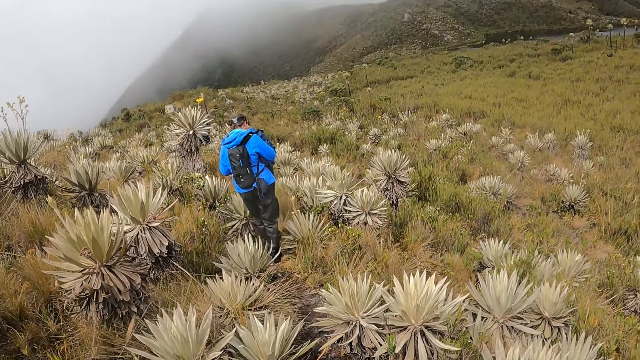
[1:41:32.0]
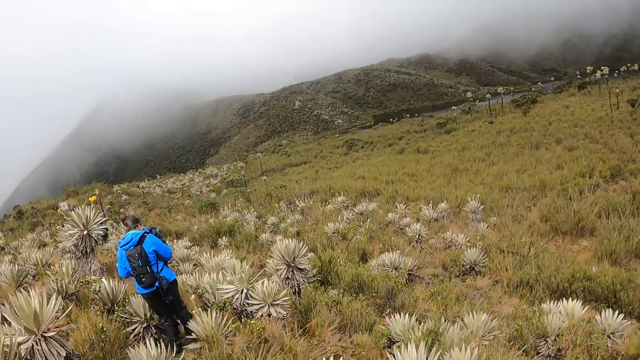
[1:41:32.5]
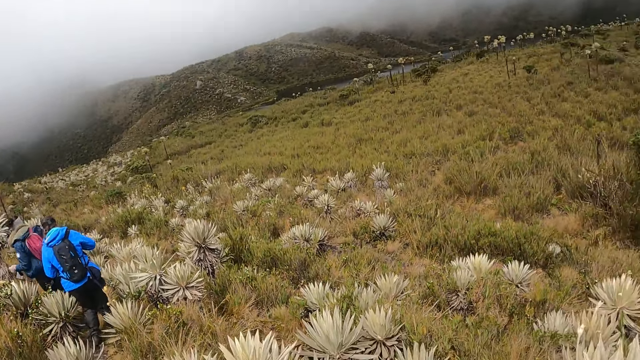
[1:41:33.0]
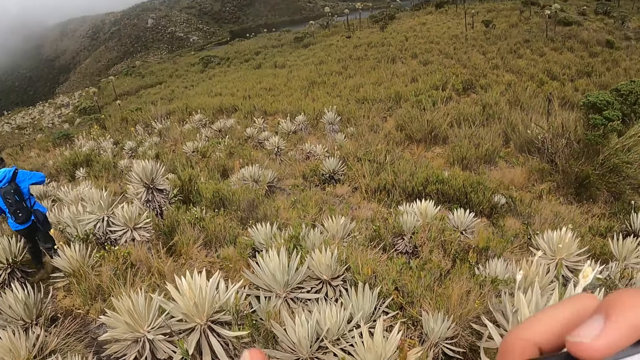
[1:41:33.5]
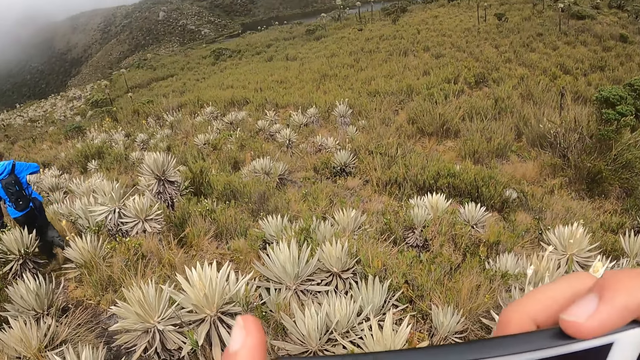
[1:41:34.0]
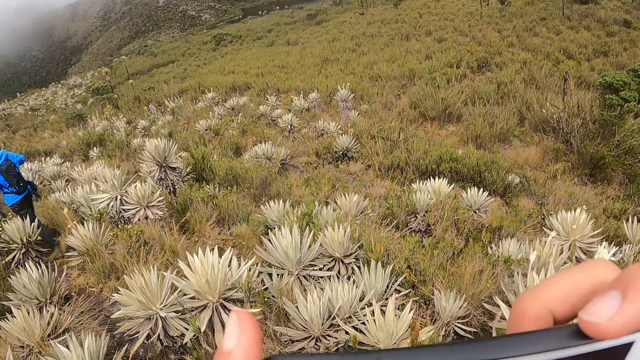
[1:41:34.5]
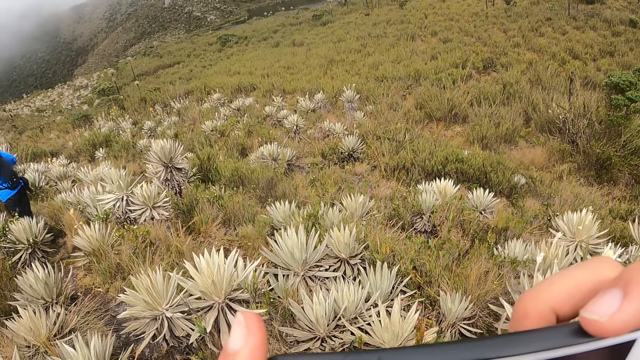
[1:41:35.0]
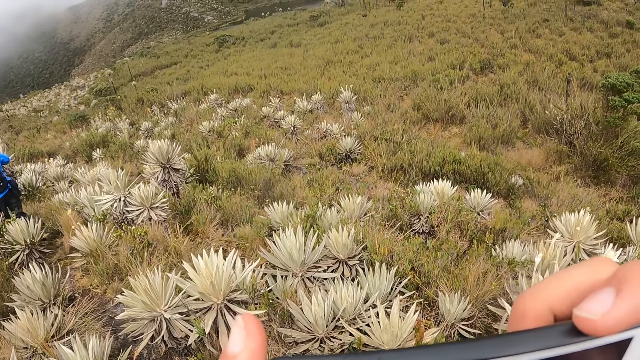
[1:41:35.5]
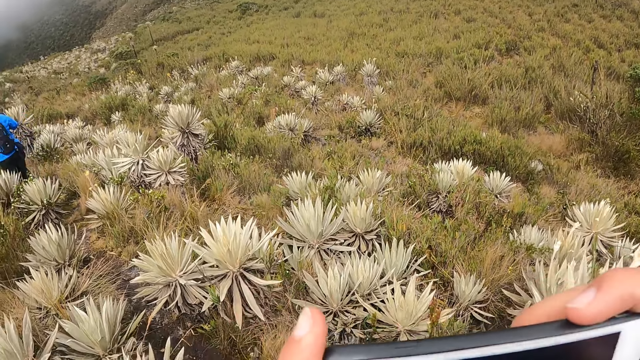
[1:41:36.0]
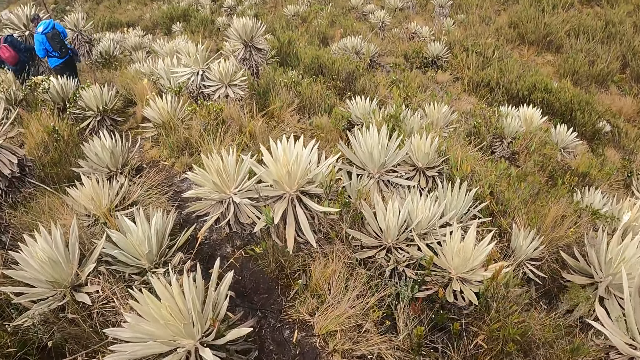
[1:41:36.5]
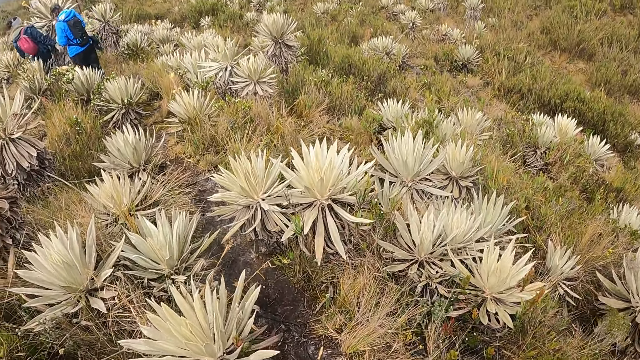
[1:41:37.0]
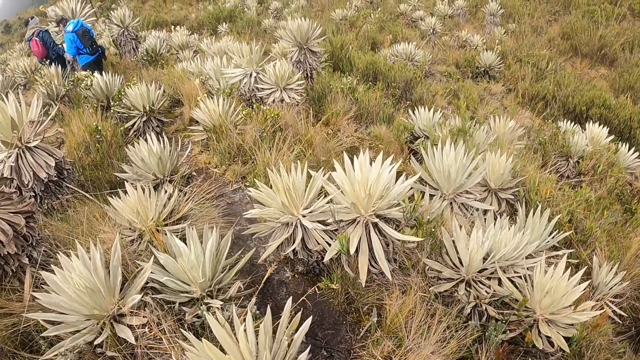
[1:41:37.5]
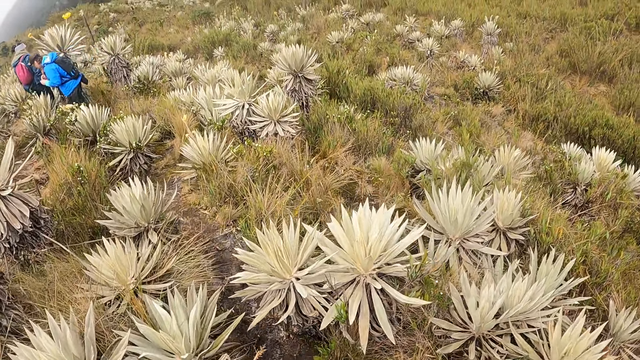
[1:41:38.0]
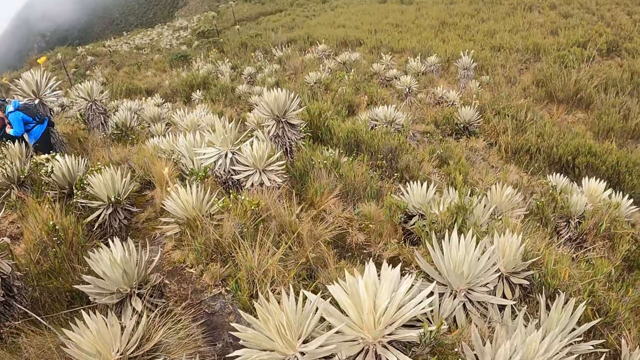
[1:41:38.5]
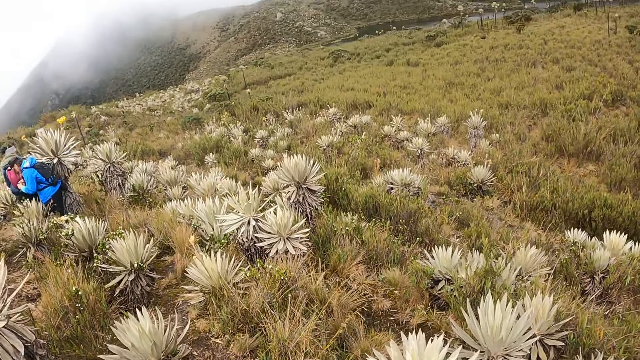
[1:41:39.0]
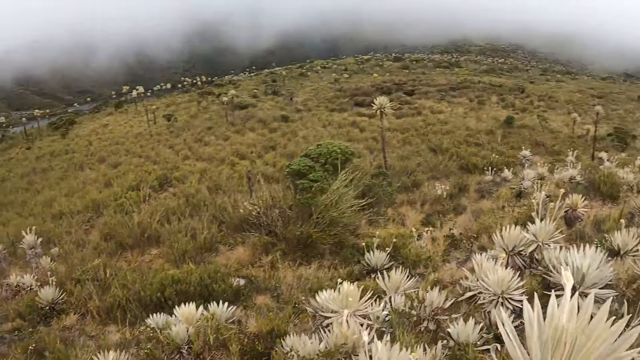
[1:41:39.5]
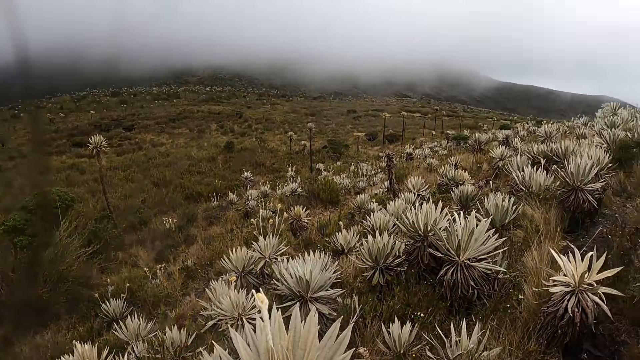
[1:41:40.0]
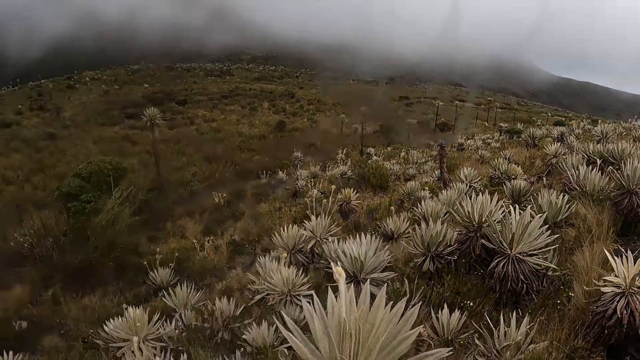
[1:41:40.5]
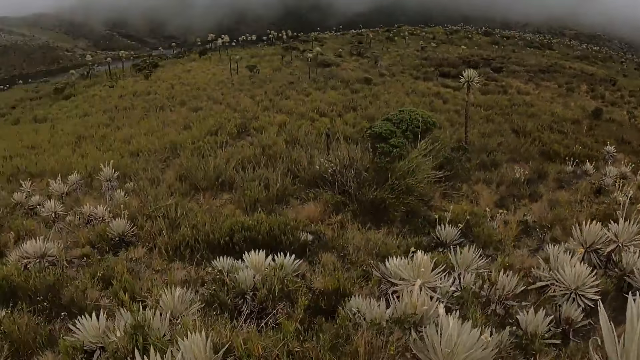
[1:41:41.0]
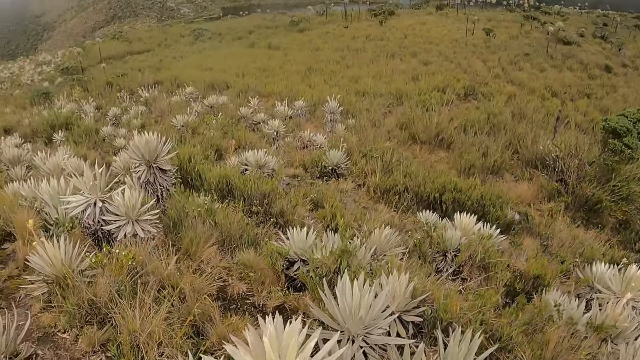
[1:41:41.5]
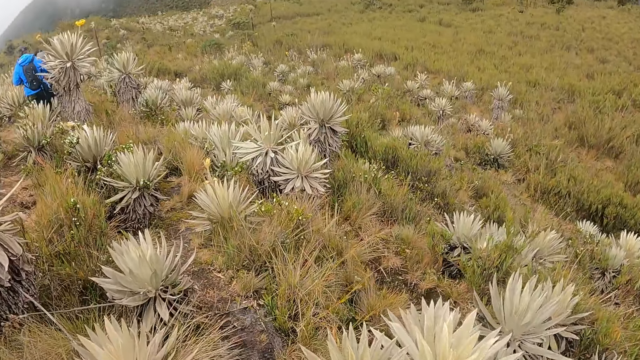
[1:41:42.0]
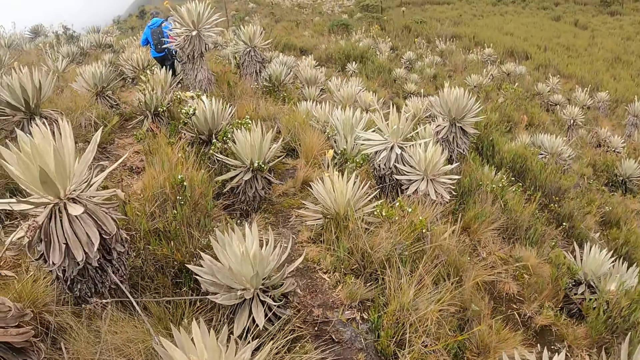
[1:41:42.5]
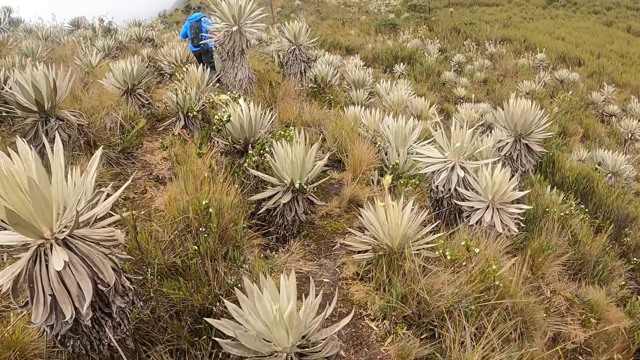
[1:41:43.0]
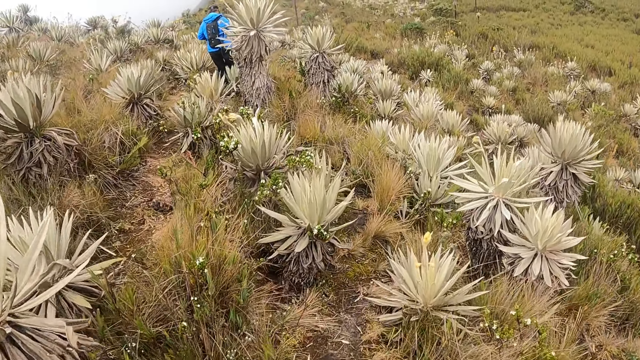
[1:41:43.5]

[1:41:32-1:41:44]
The camera wearer uses the phone. They walk through the plants.

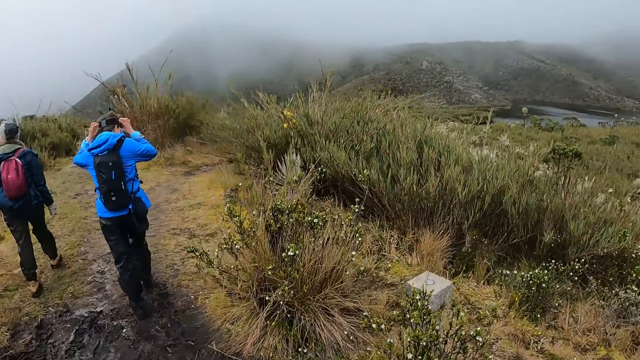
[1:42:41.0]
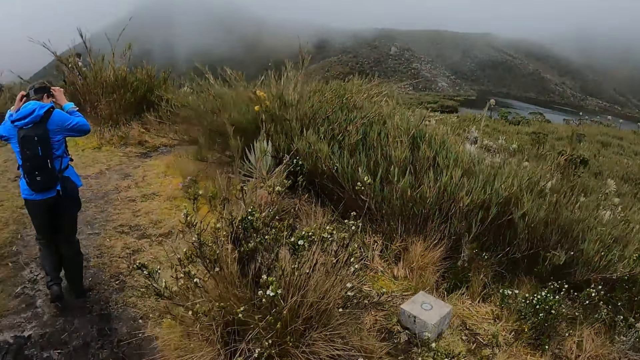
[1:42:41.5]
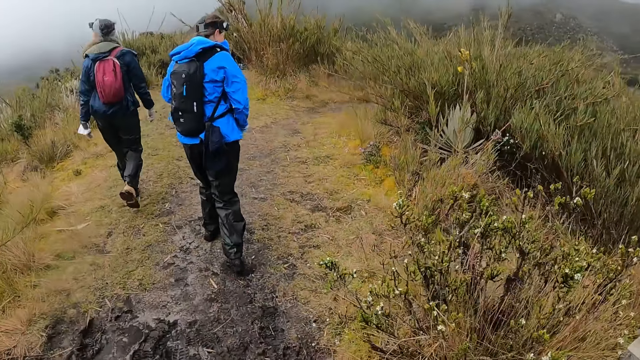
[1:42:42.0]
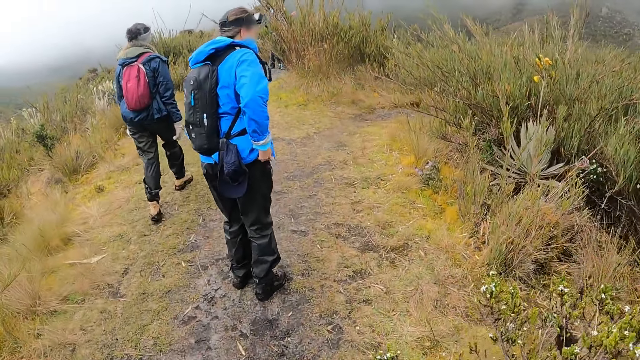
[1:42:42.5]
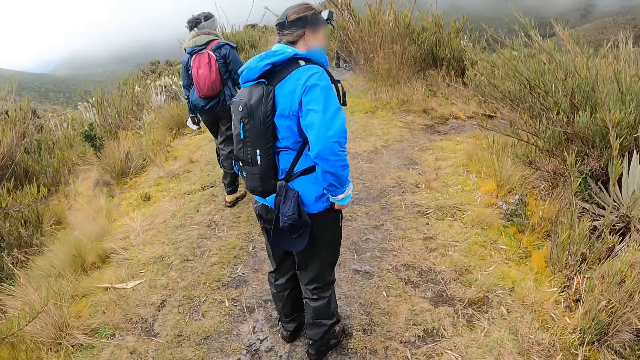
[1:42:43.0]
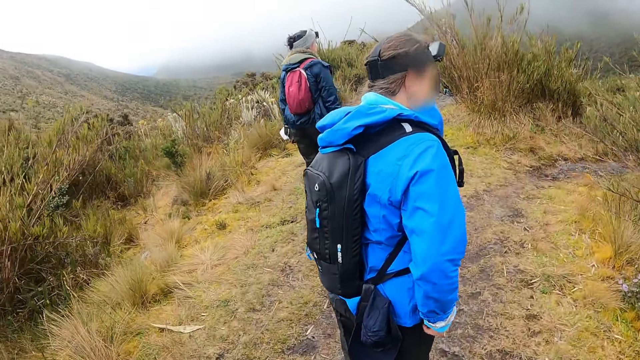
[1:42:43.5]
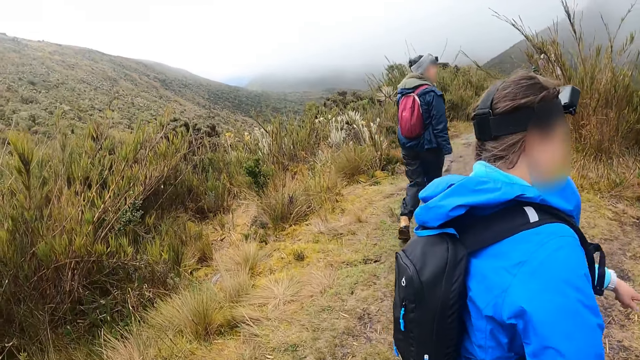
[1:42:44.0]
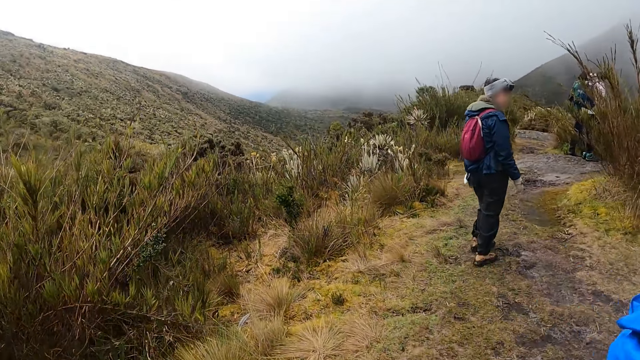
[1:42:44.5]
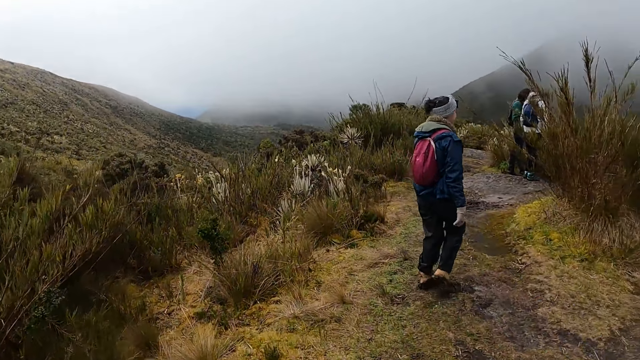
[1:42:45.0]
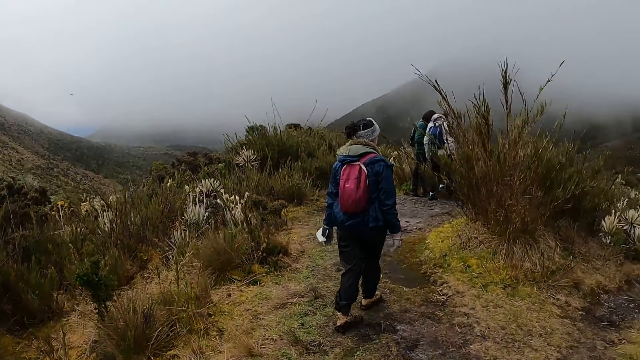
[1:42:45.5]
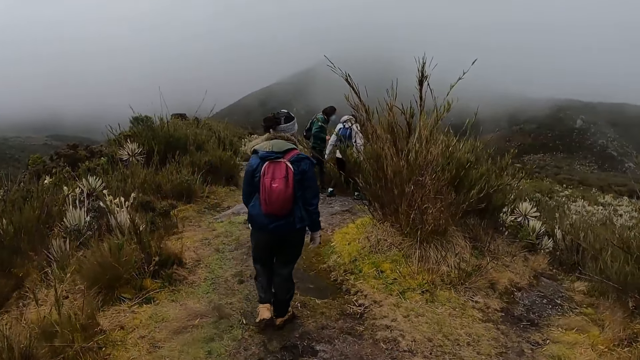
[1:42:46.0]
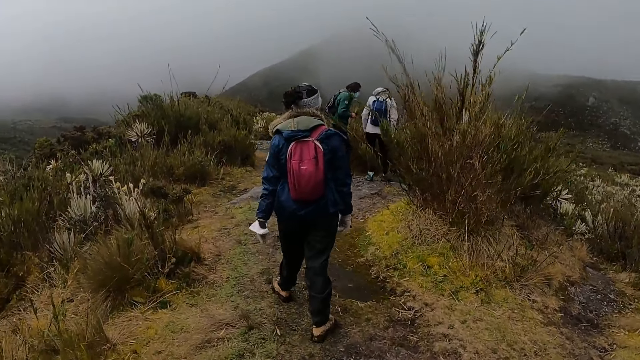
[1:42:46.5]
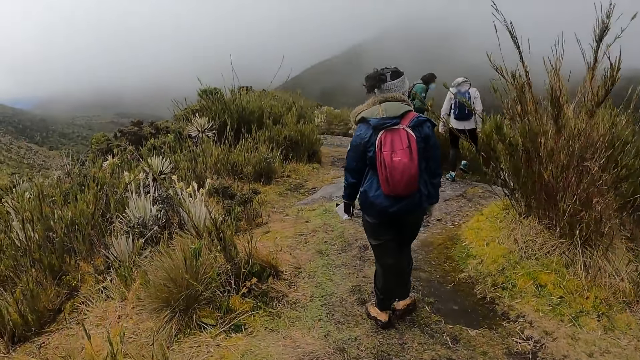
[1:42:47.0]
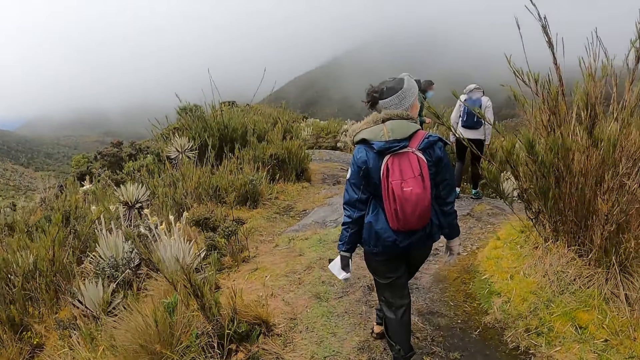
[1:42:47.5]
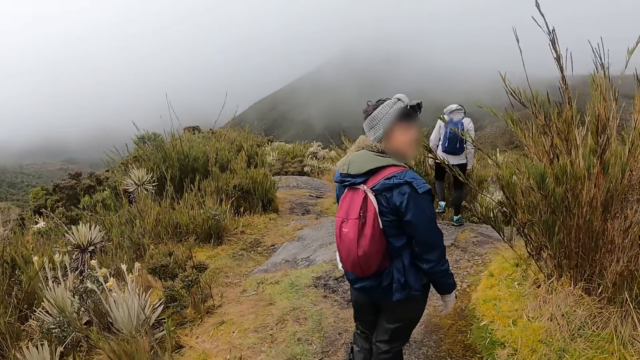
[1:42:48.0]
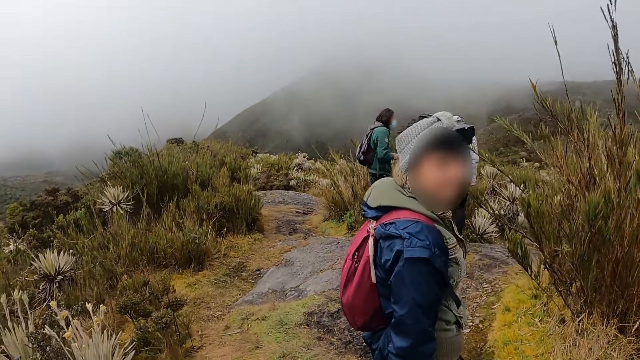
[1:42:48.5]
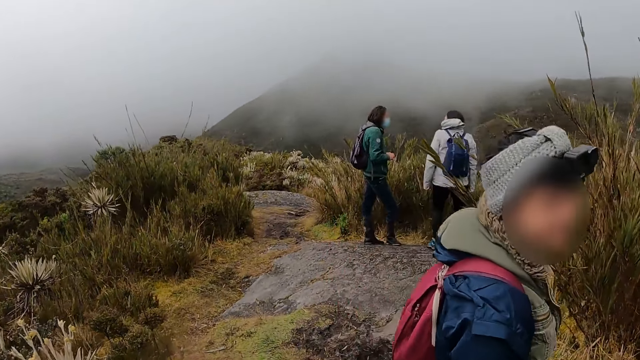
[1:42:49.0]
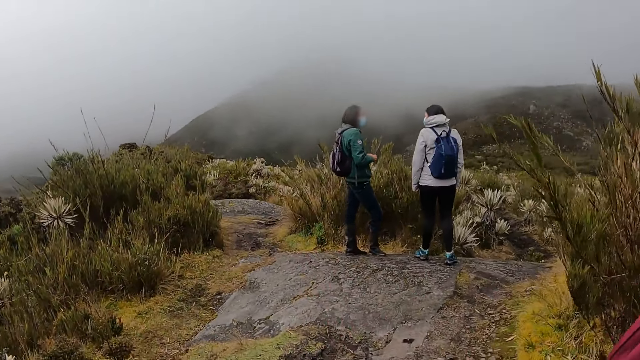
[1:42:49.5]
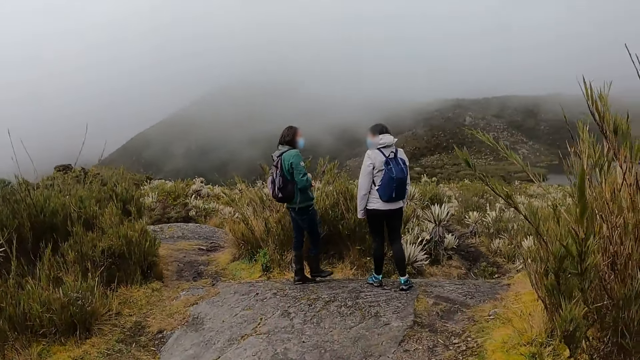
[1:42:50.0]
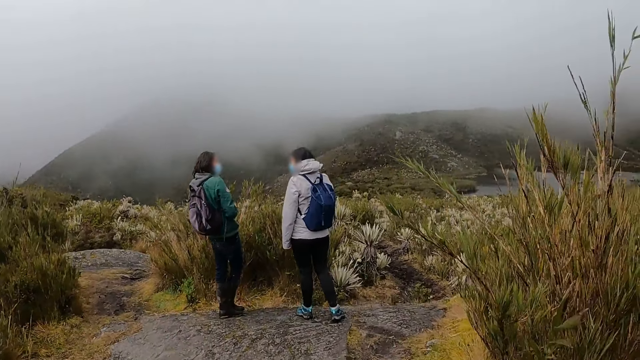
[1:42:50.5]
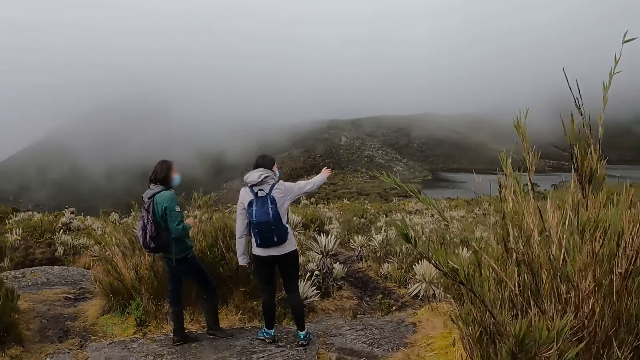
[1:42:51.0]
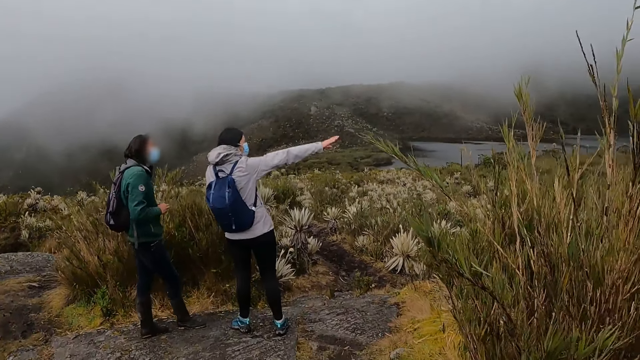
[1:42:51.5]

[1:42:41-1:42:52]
A woman stops for a while.
